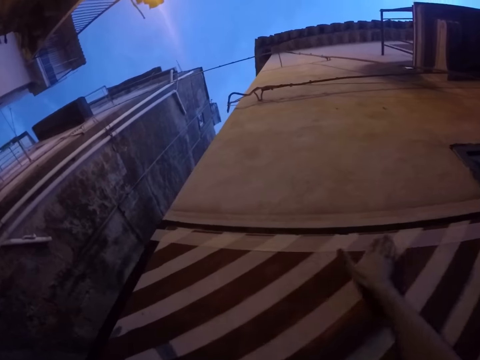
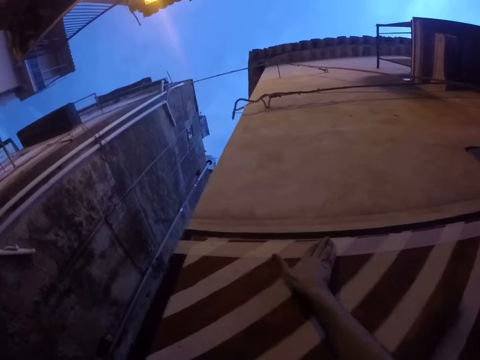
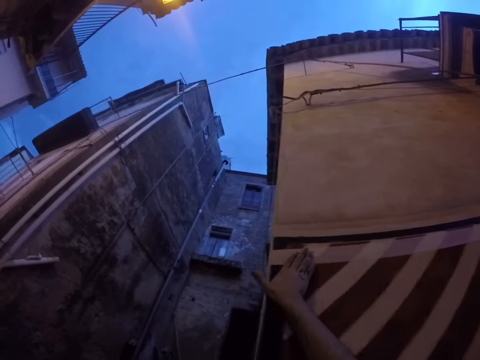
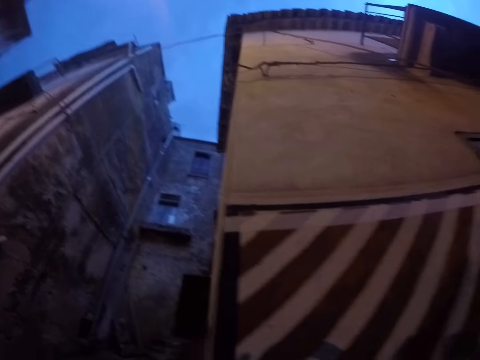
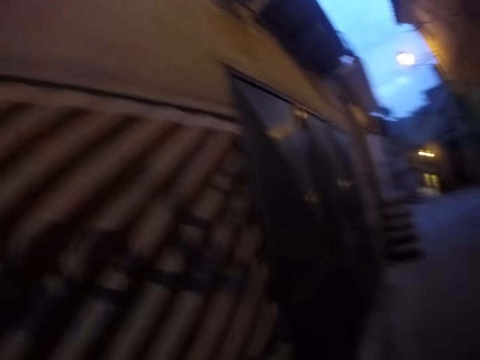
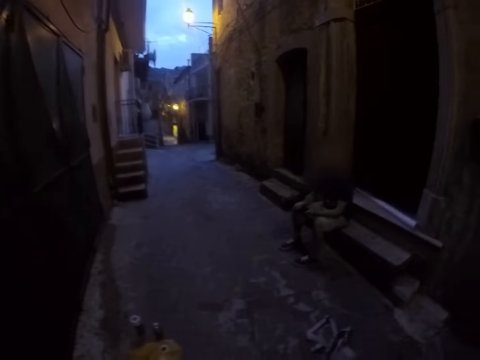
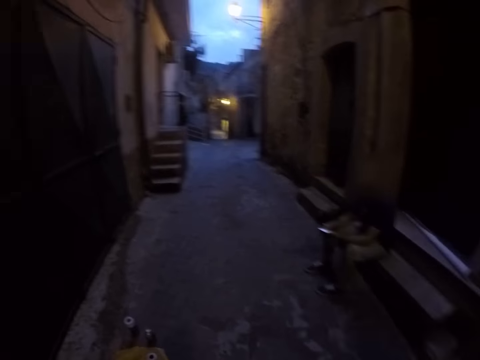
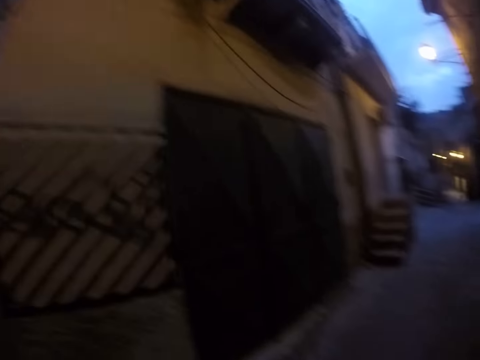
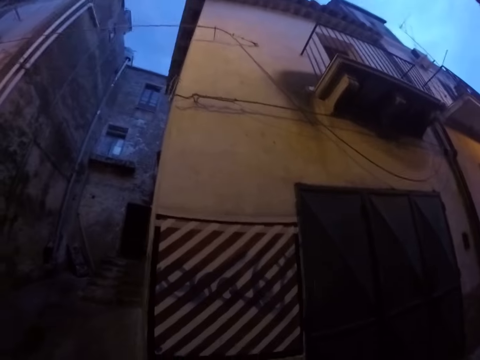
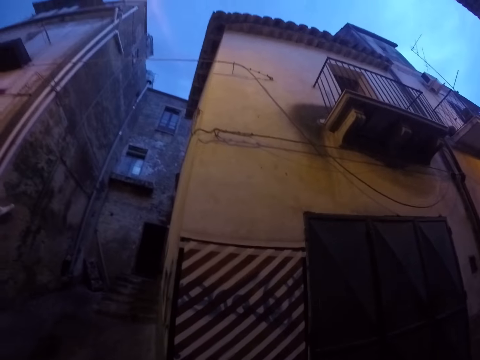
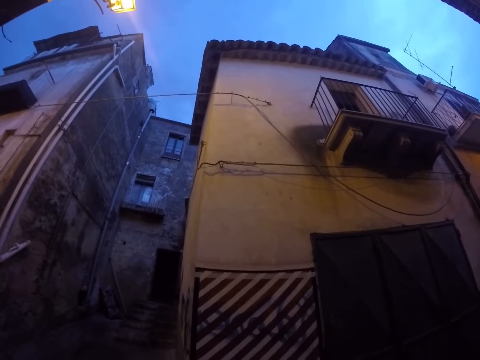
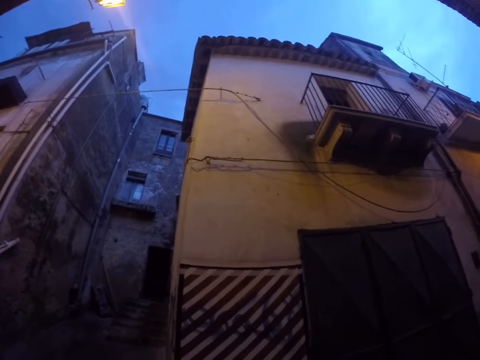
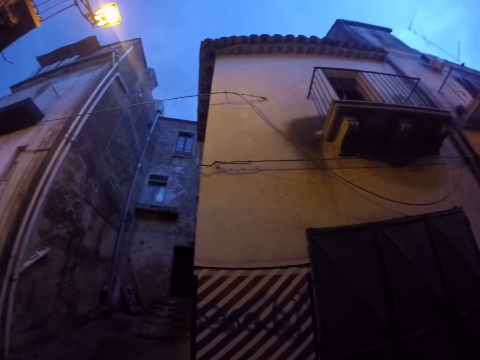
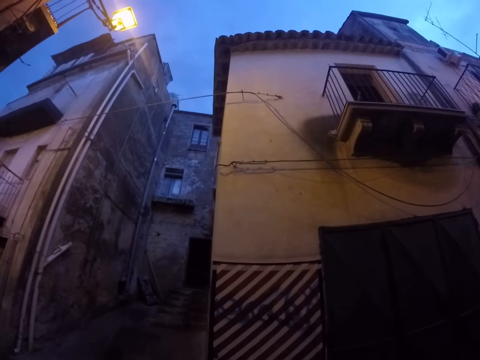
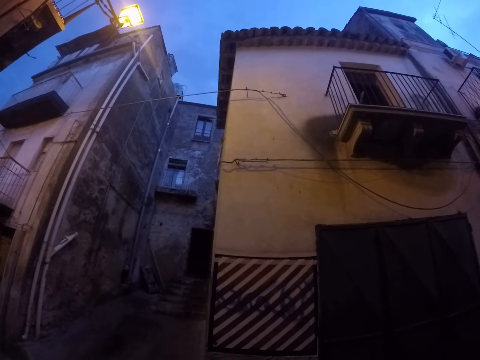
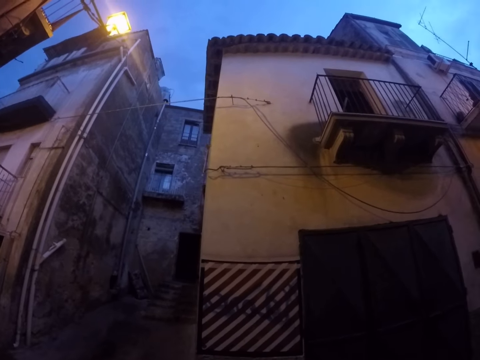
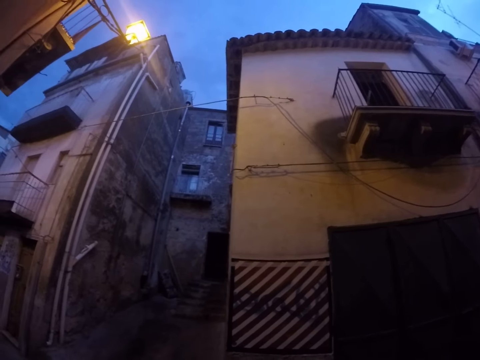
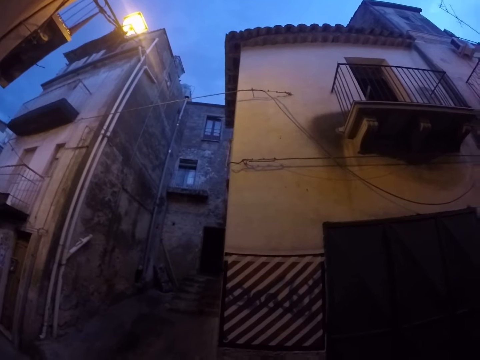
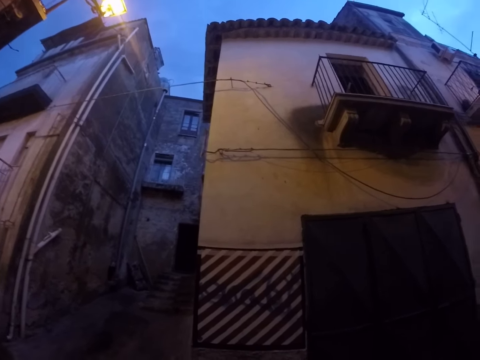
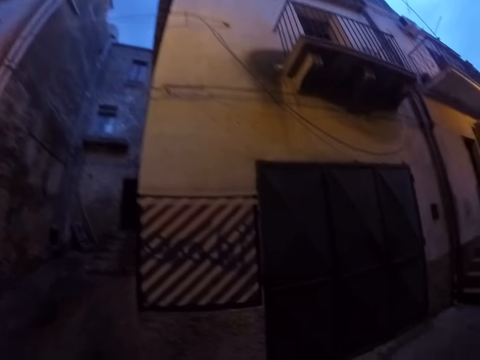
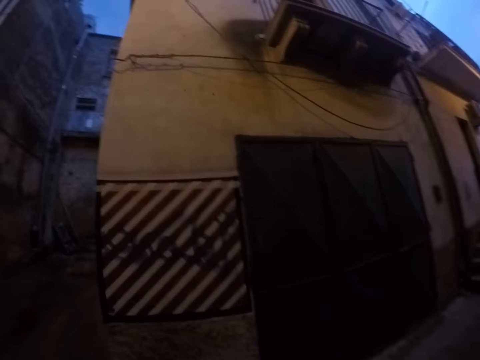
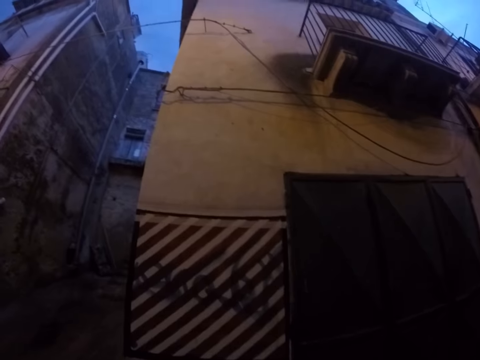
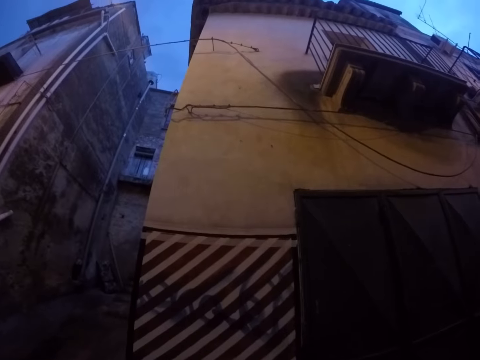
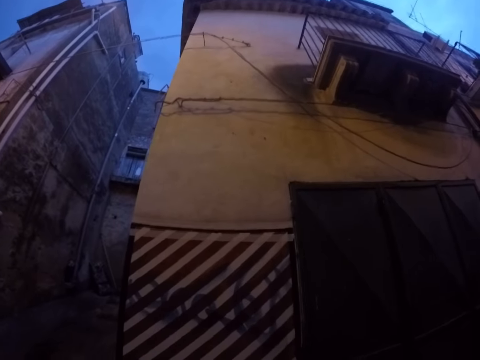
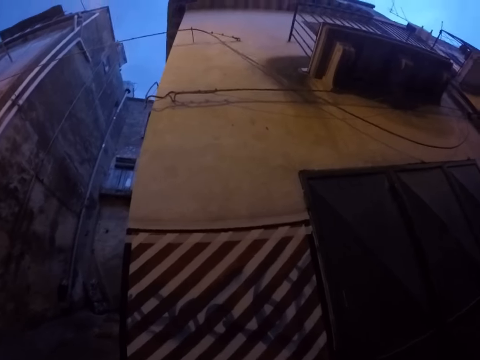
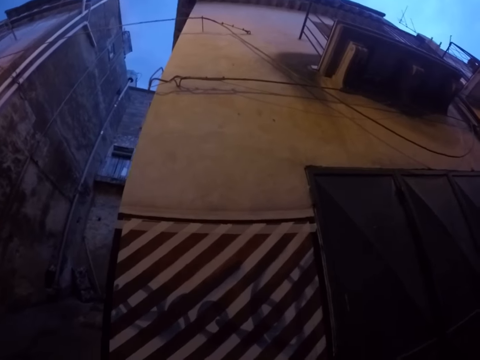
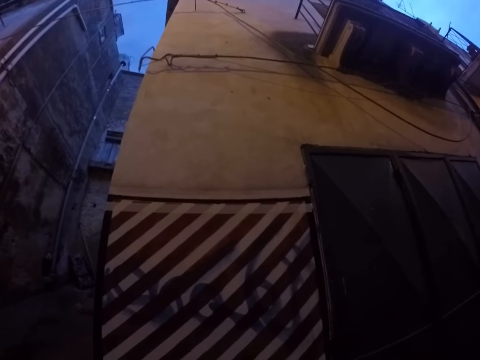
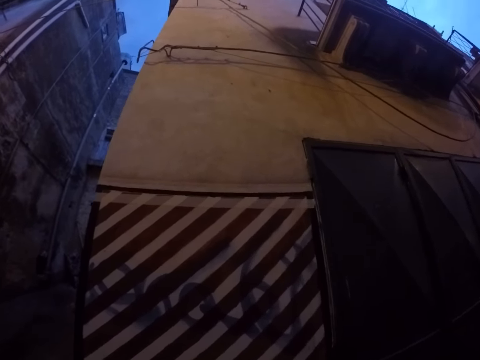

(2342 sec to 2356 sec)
The camera wearer looks around.

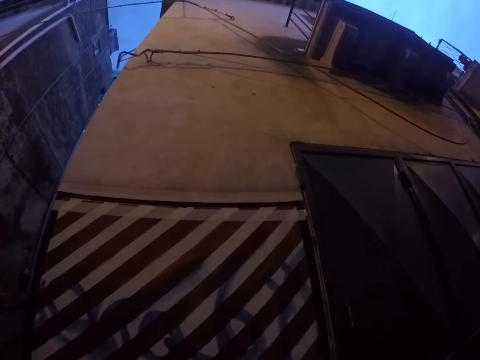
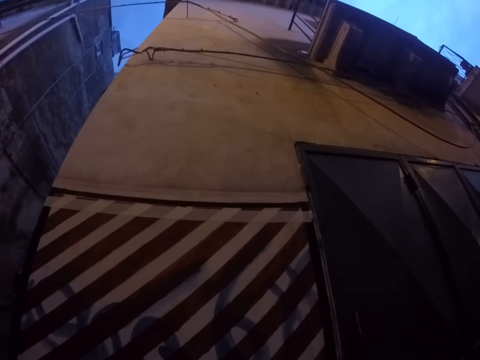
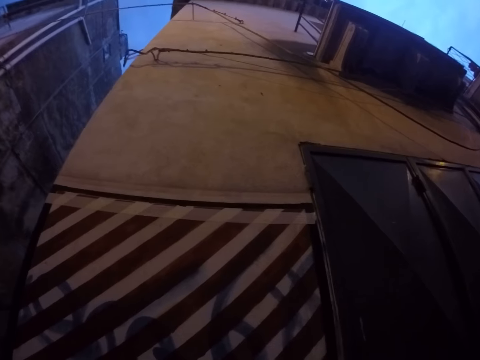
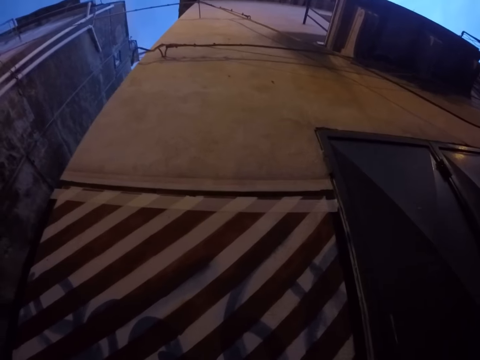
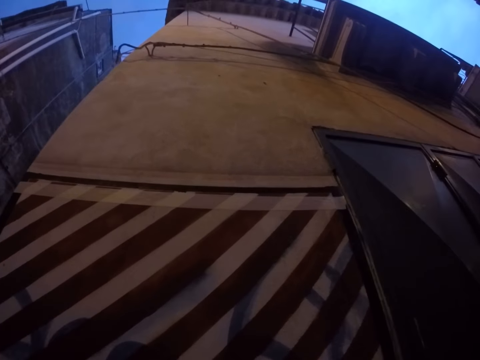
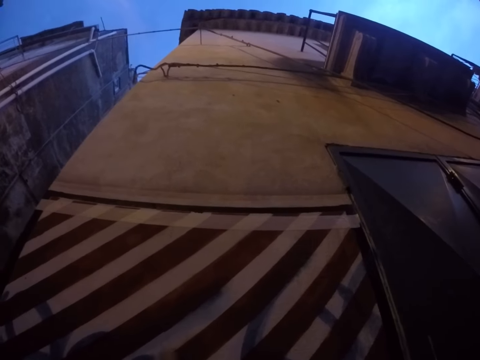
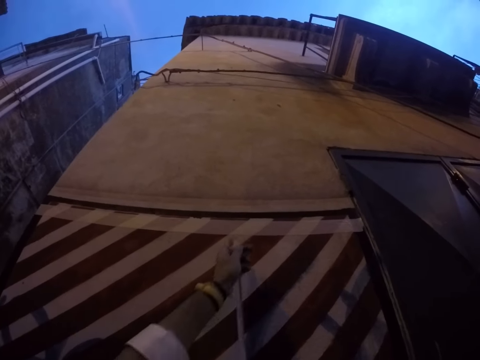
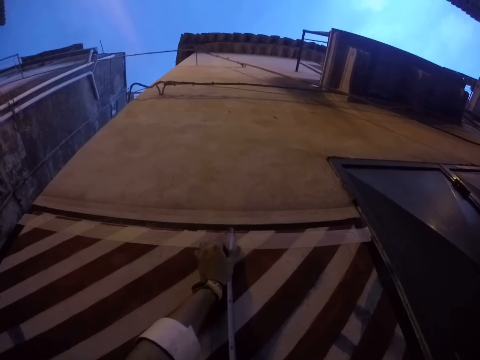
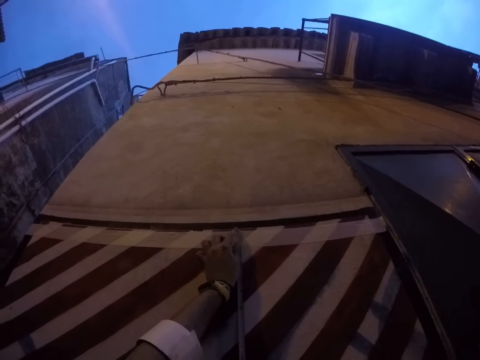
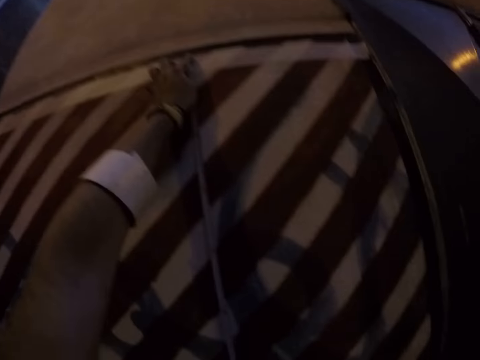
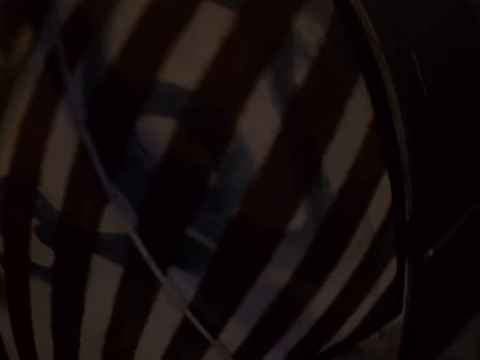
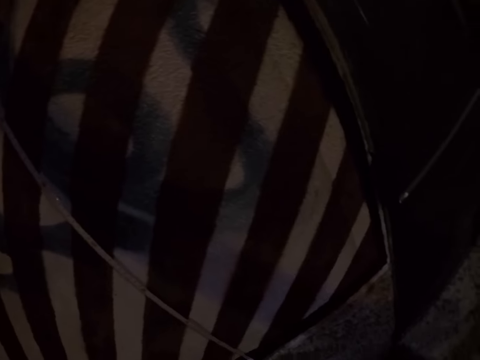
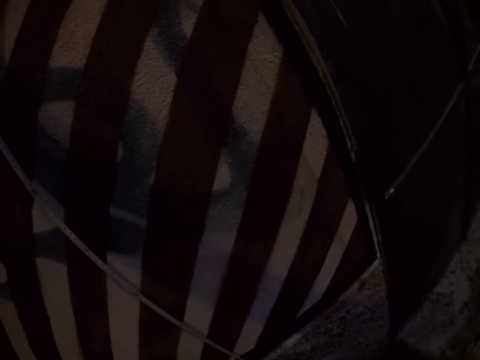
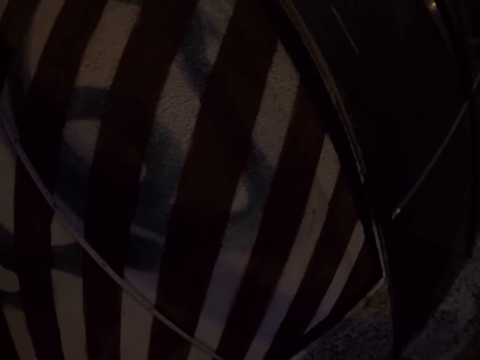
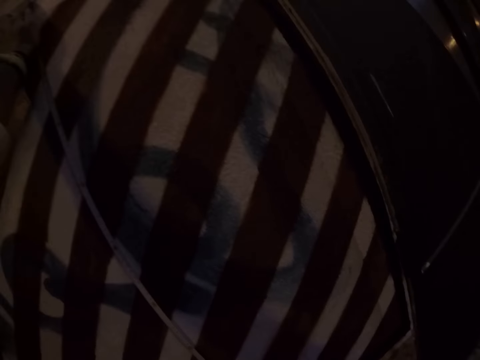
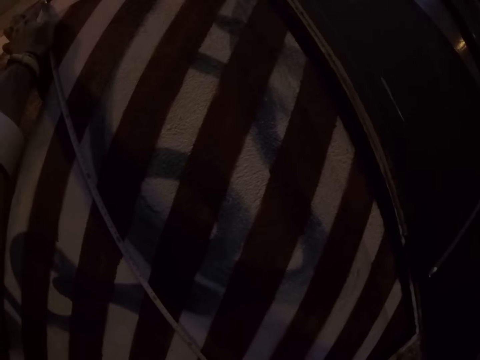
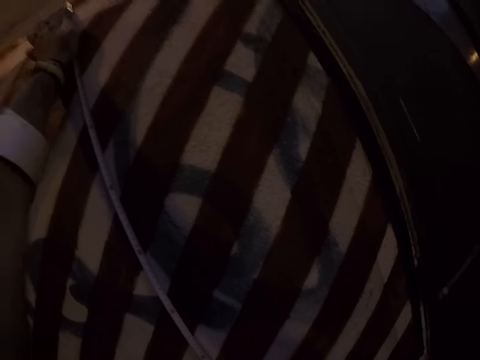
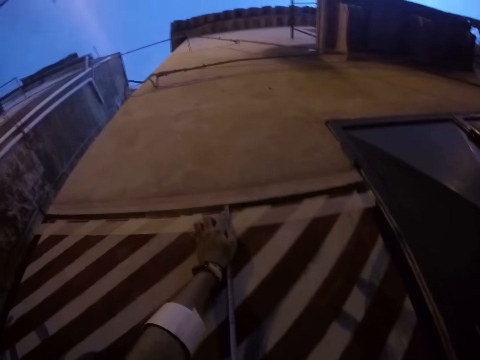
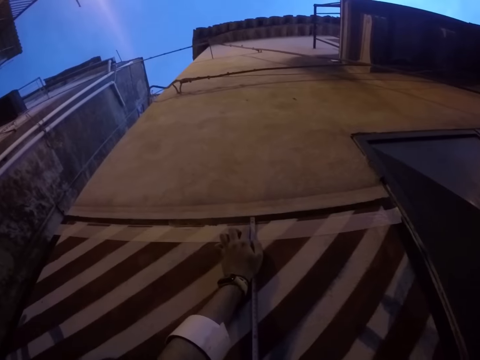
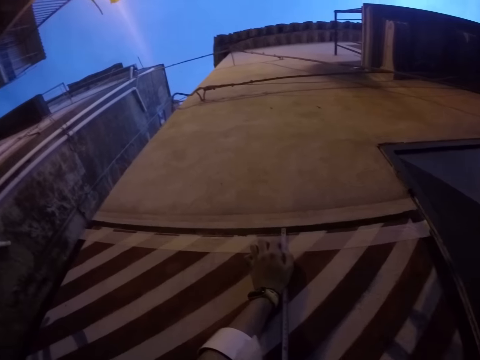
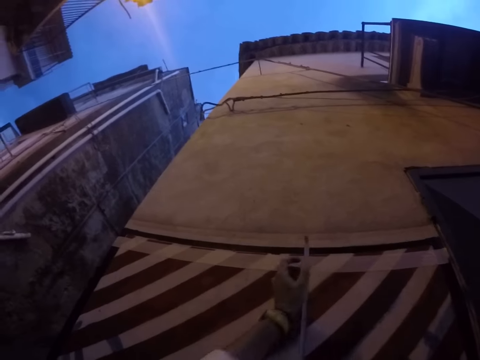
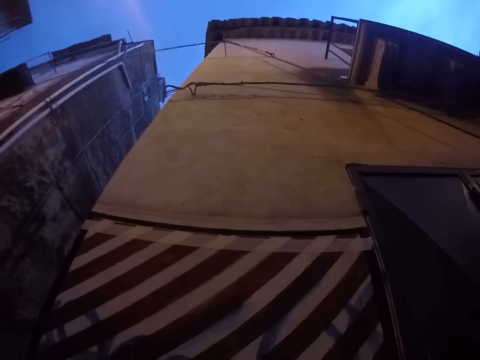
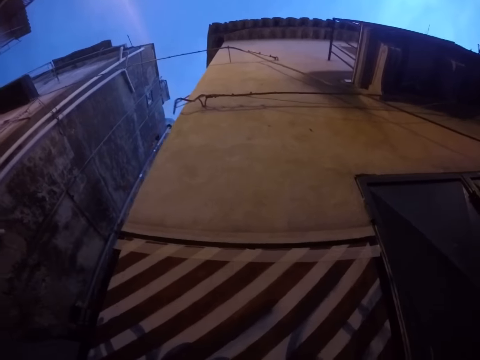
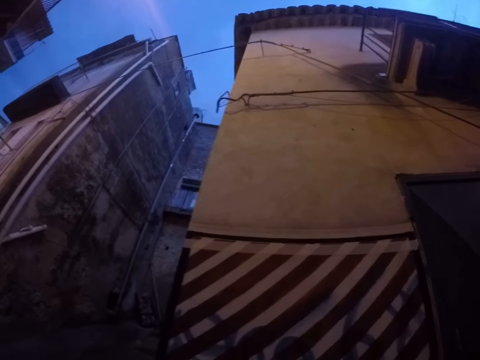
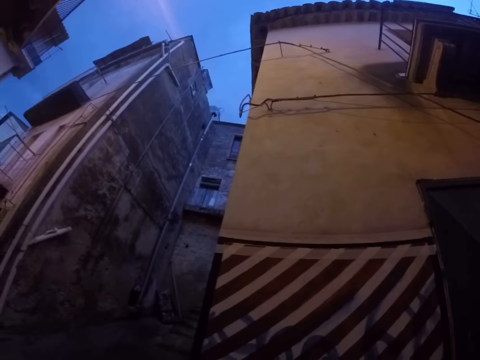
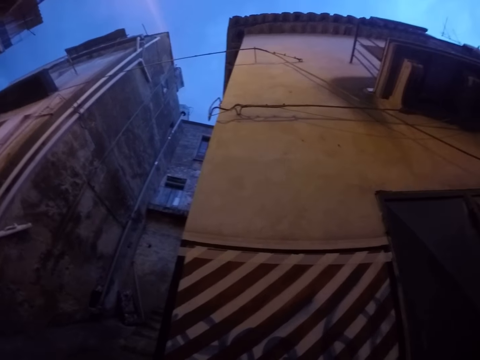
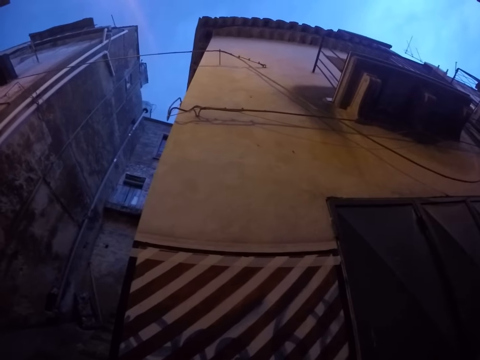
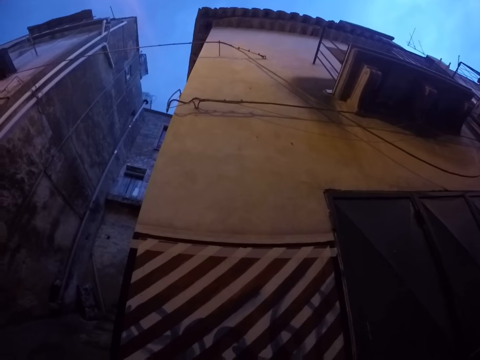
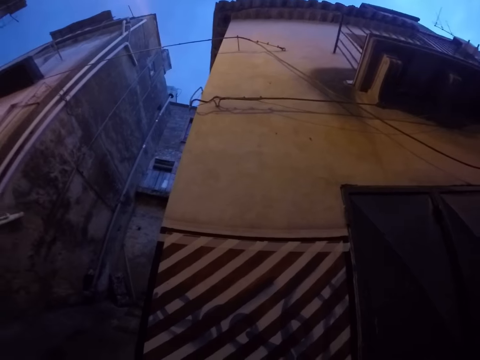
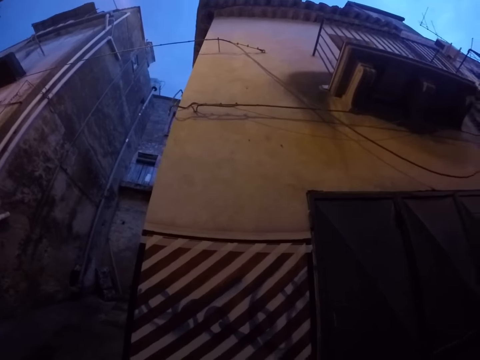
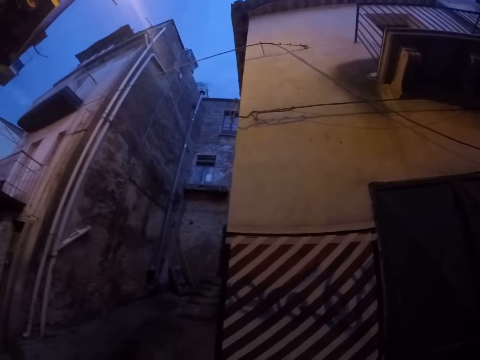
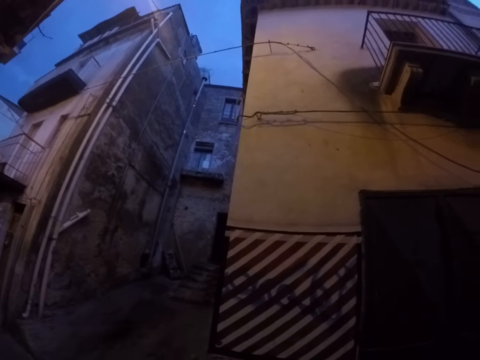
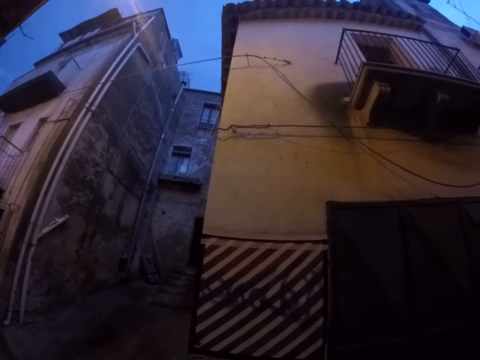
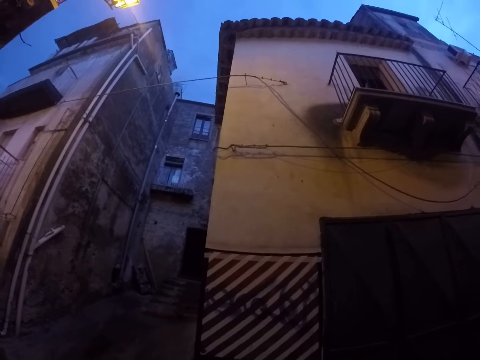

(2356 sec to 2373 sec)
The camera wearer holds a measuring tape. They measure the wall with a tape rule in both hands. They withdraw the measuring tape from the wall. They look at the wall.
